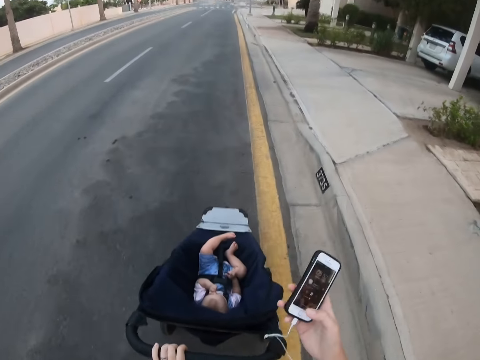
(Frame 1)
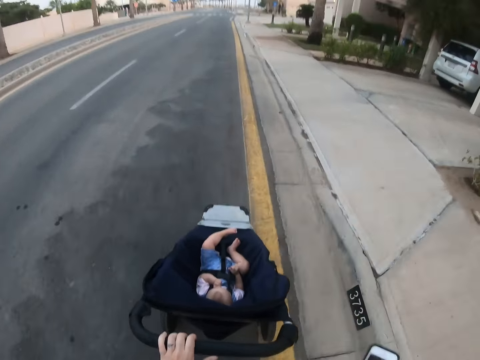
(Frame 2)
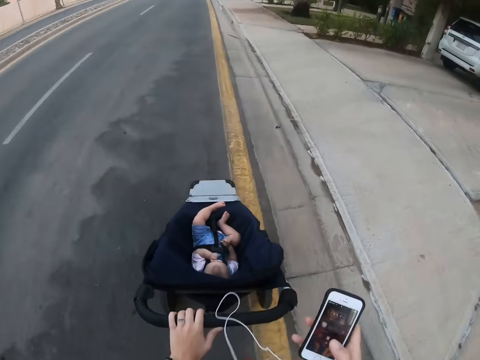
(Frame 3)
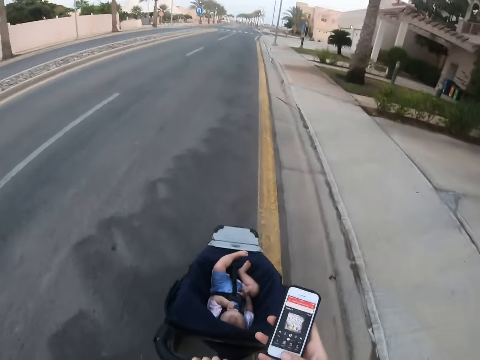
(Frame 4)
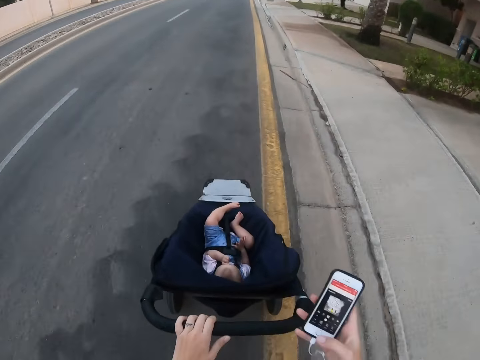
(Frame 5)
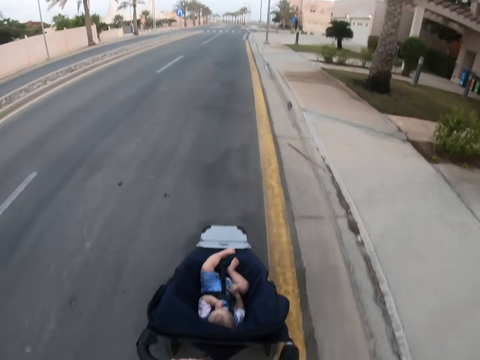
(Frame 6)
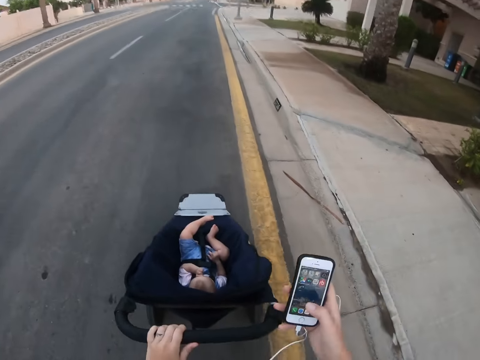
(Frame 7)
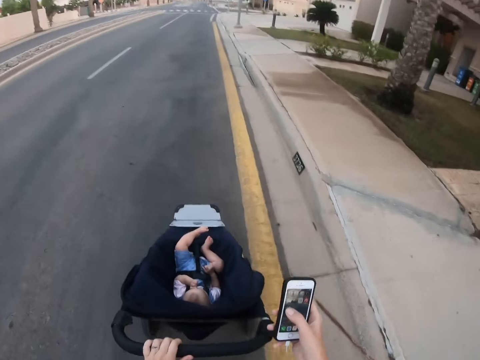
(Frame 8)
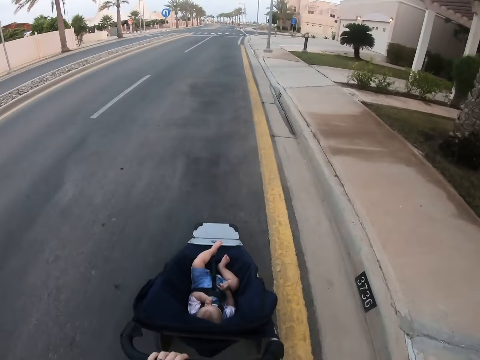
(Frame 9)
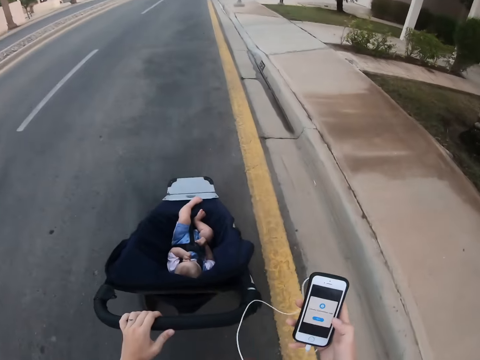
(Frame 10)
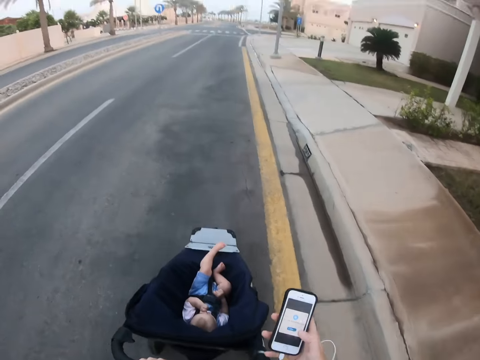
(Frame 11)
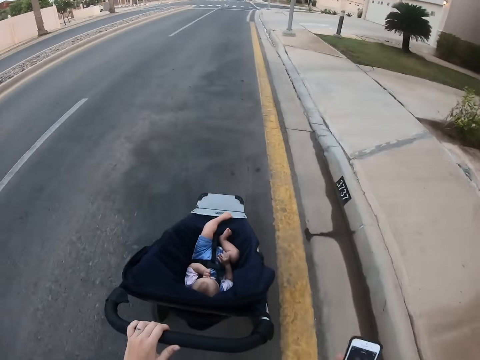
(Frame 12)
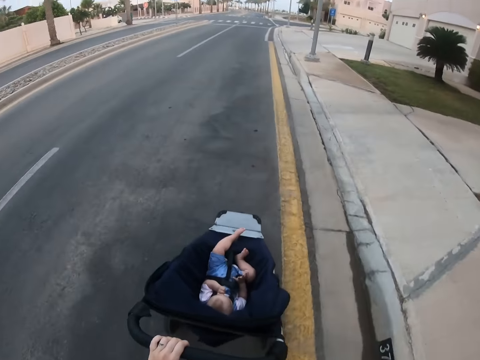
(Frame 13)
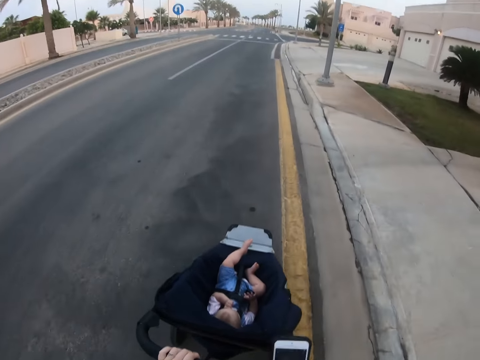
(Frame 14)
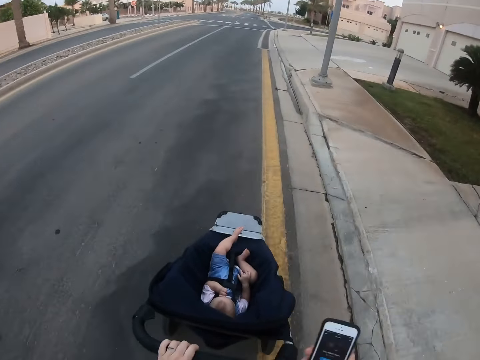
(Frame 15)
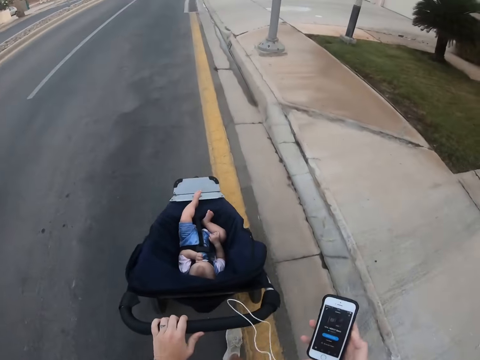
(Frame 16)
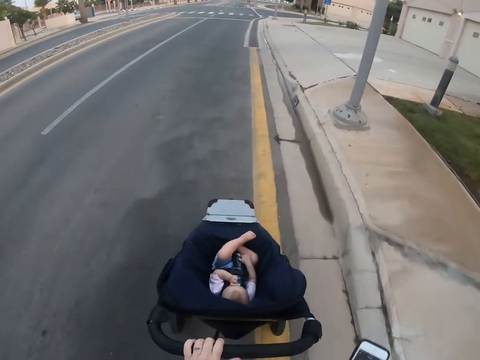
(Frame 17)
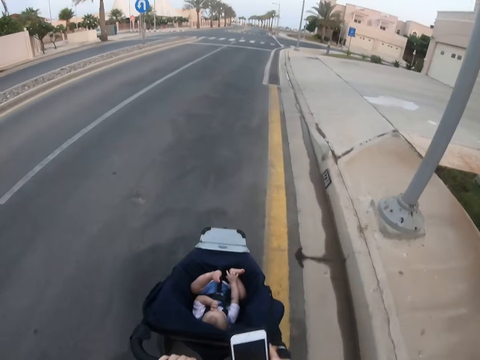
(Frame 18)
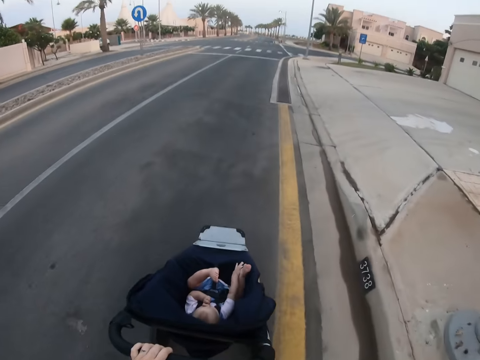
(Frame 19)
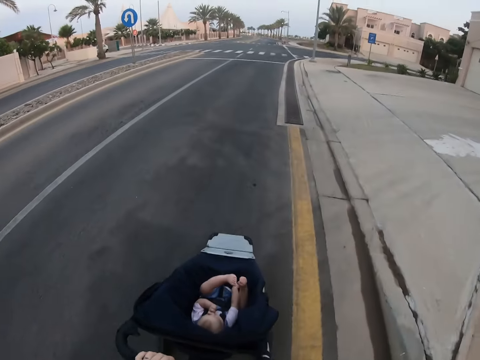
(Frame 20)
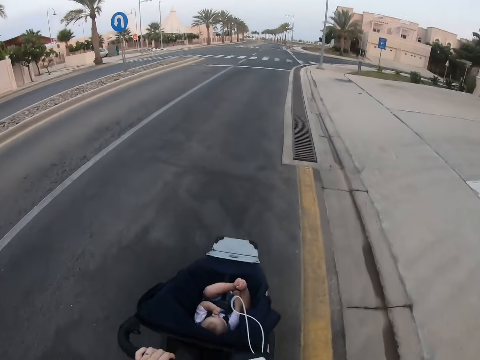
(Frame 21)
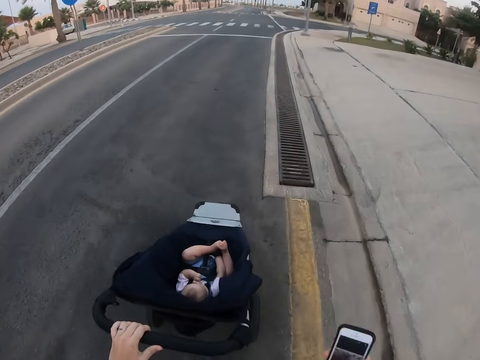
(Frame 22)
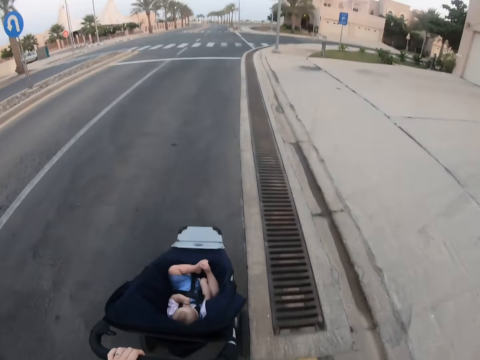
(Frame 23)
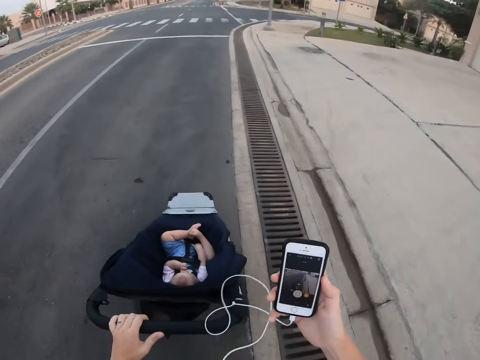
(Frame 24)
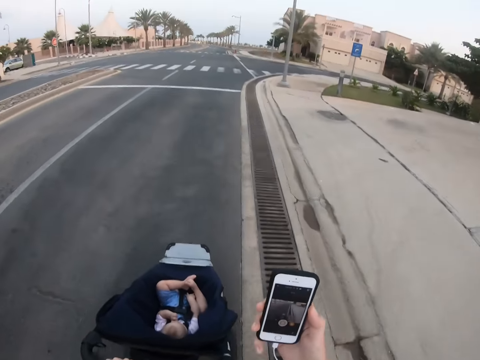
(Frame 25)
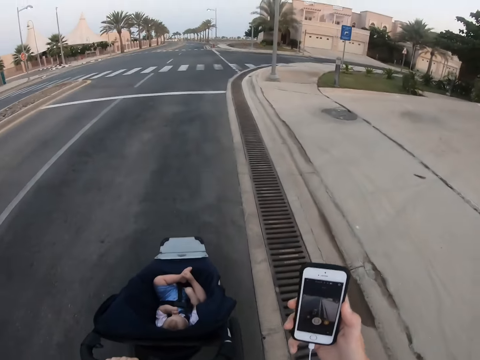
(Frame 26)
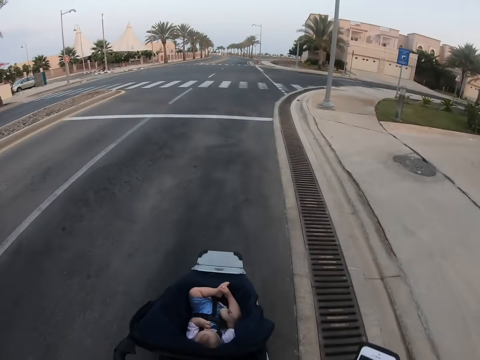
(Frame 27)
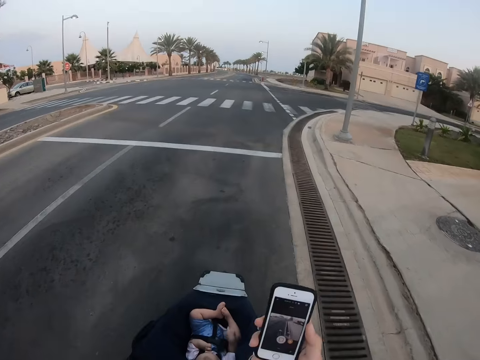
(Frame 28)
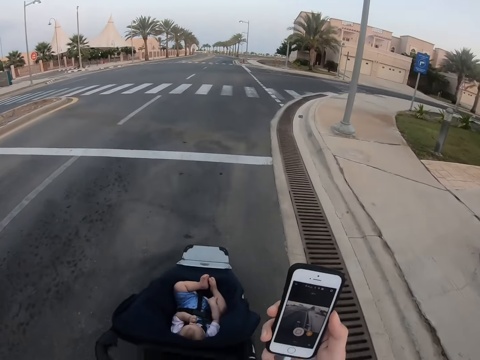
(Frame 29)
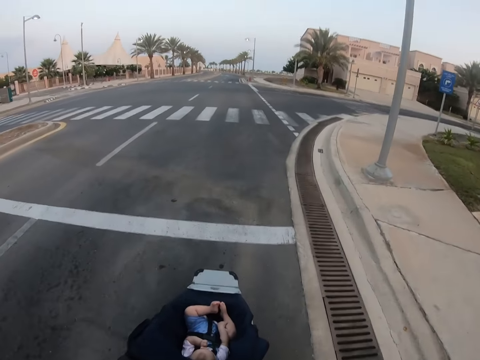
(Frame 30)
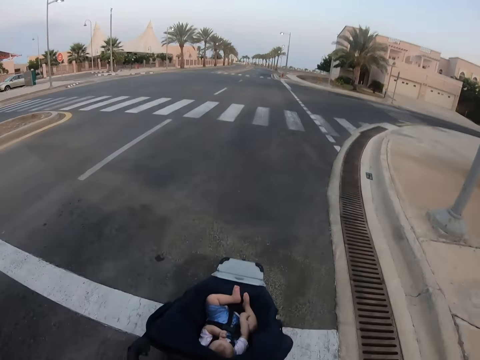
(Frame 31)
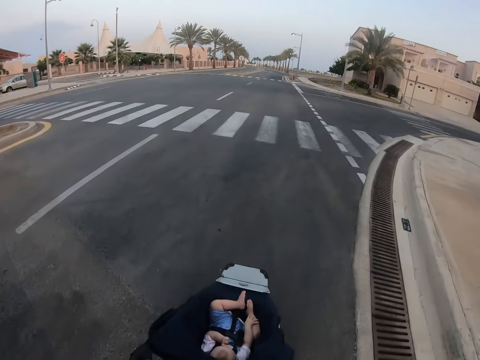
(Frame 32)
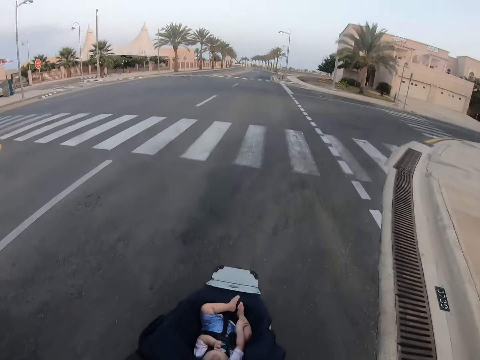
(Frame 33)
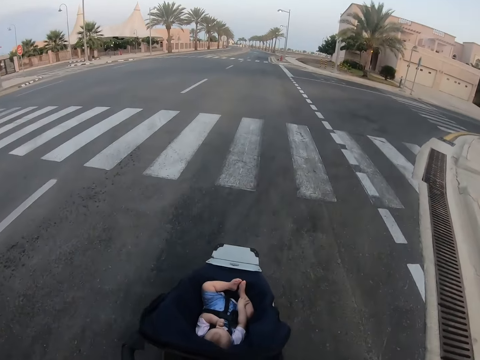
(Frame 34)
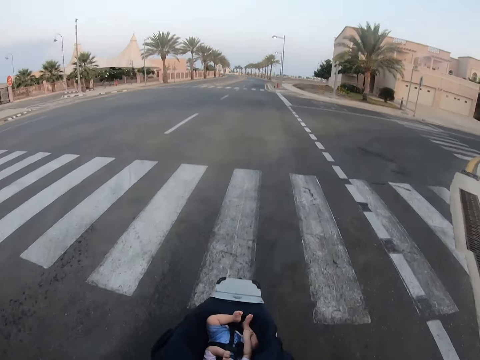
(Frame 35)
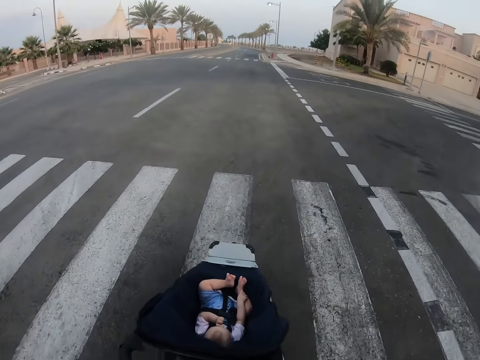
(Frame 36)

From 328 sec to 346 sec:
The camera wearer takes a video.

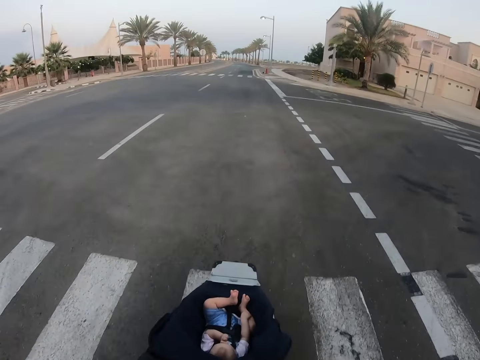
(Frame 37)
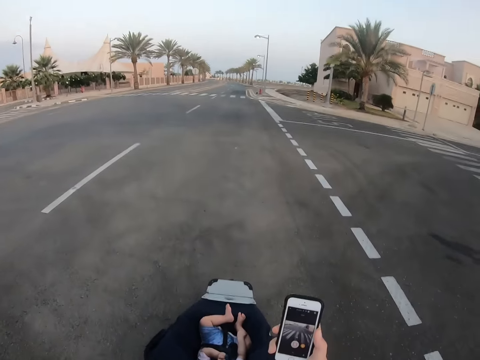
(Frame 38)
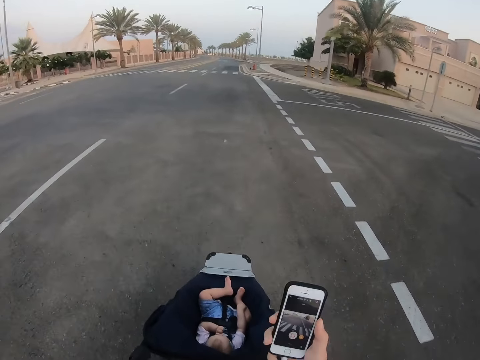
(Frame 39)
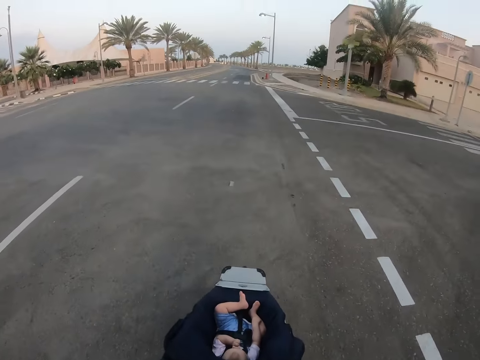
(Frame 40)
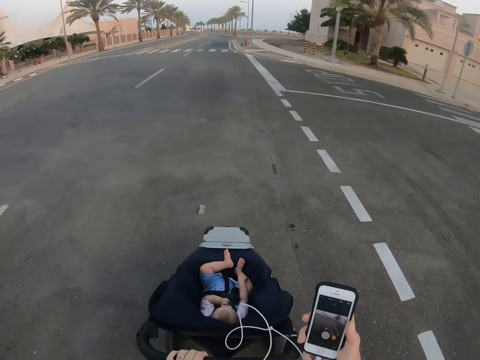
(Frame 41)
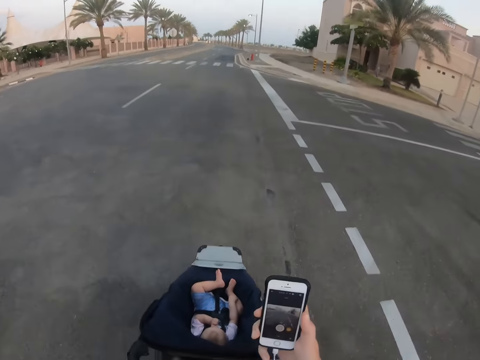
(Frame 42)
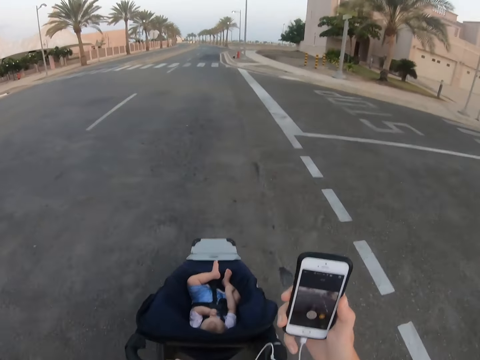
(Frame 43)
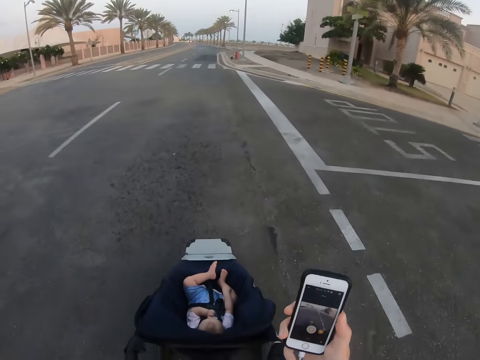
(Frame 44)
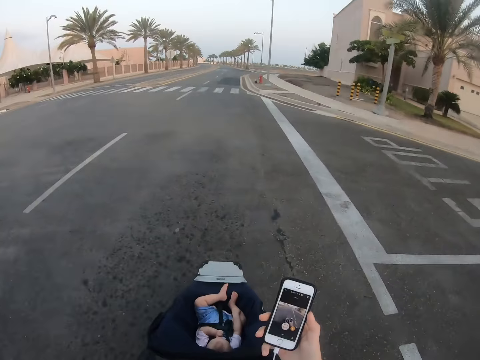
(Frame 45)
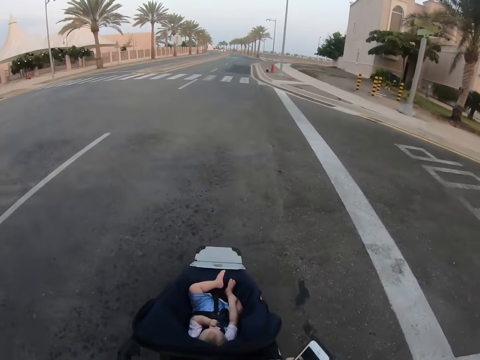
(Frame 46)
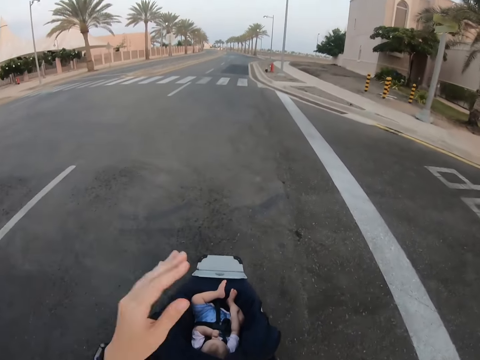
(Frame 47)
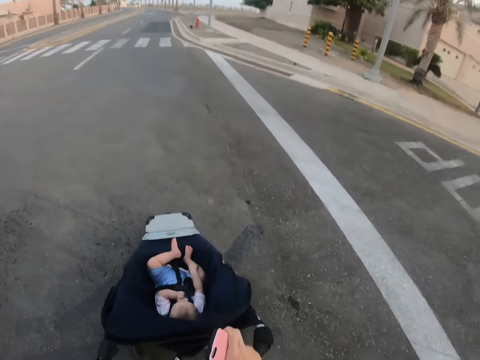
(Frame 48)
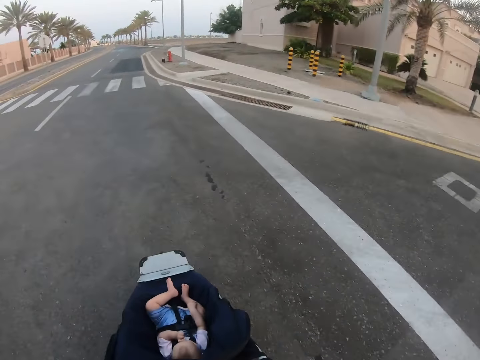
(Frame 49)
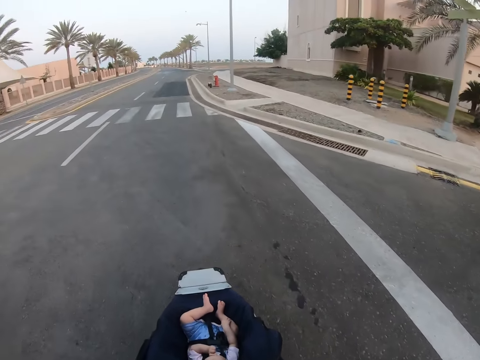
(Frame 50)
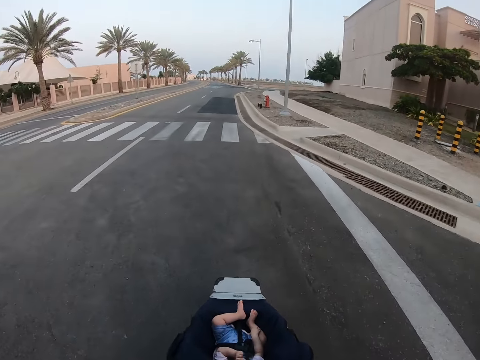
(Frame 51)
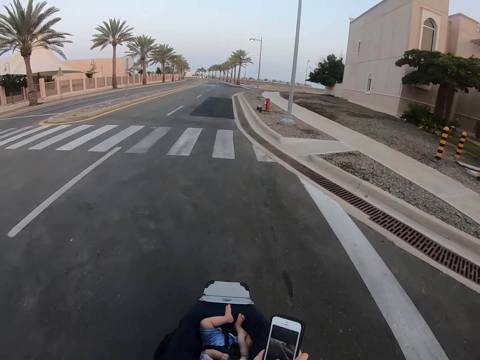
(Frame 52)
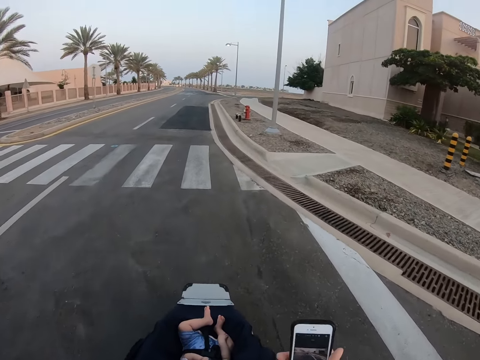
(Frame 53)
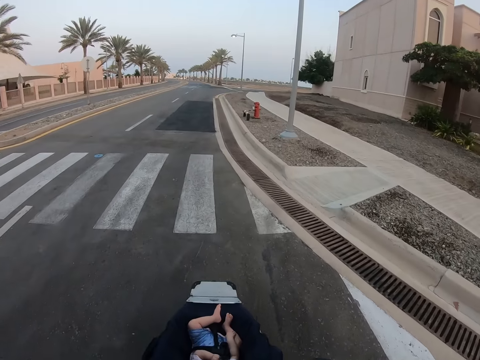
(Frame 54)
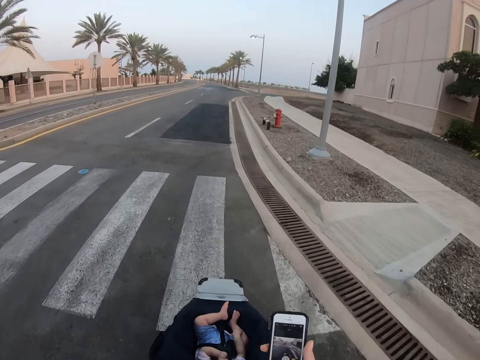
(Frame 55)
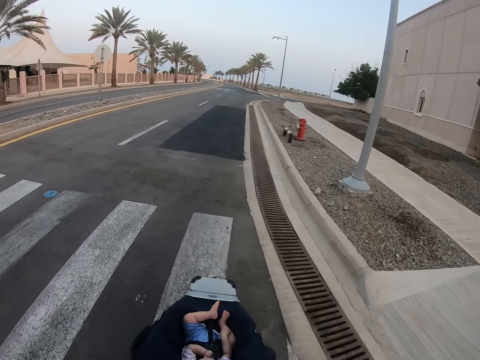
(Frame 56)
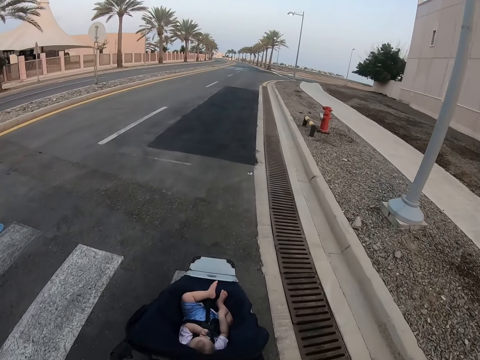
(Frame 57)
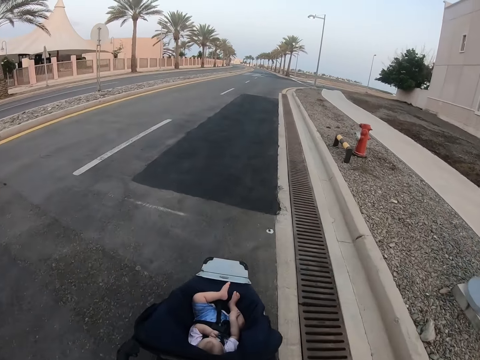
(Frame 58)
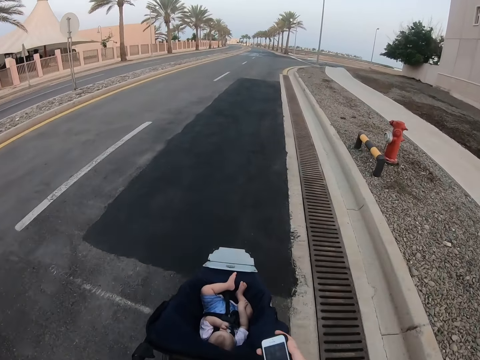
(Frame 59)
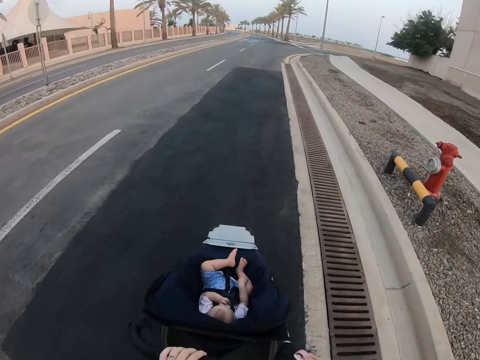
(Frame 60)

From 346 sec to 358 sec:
The camera wearer touches herself. They use the phone.
